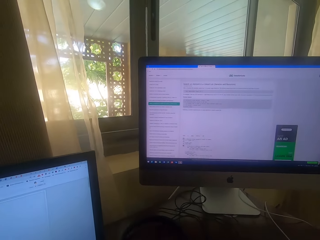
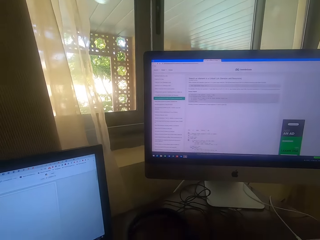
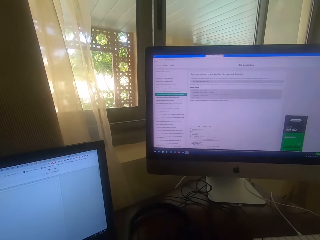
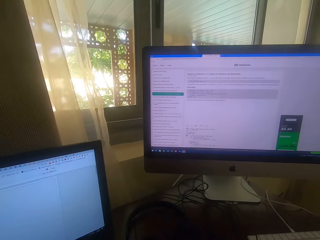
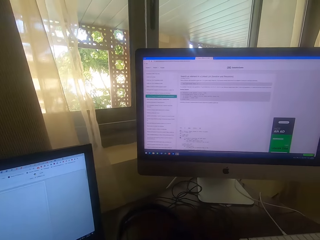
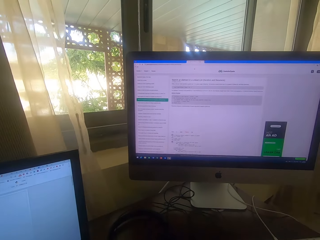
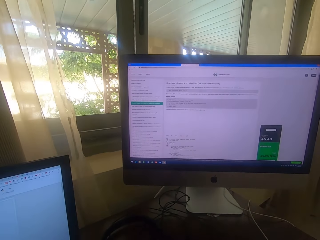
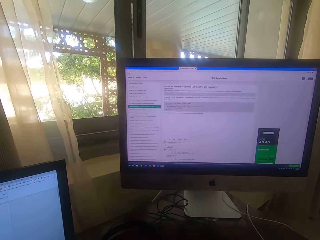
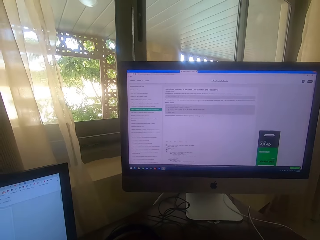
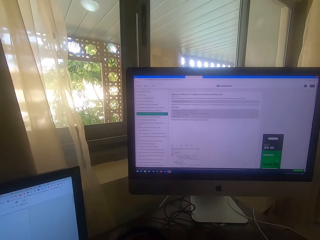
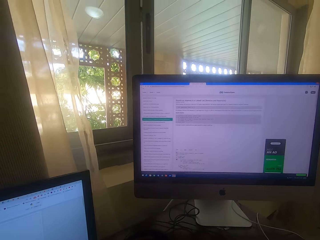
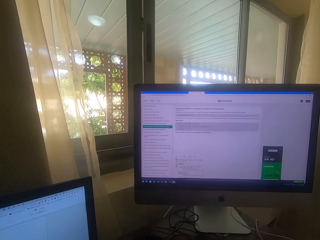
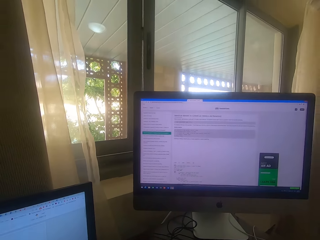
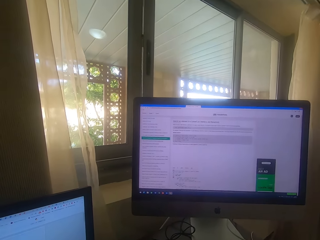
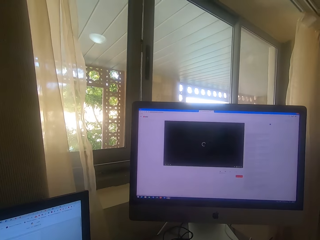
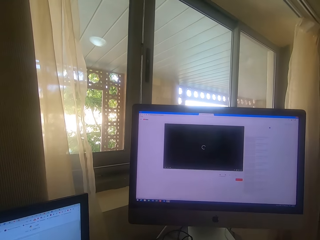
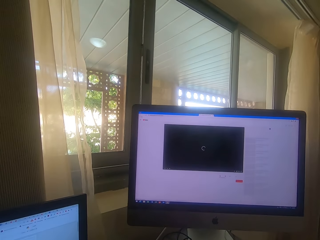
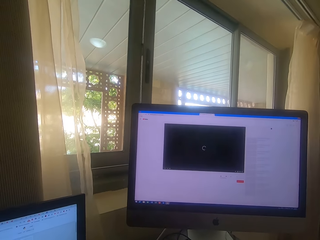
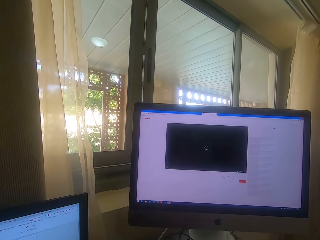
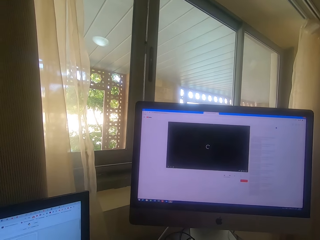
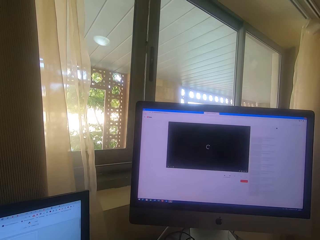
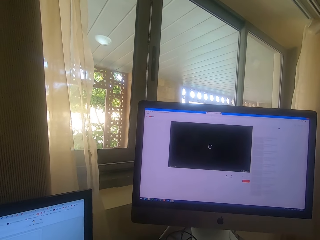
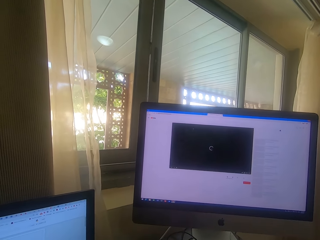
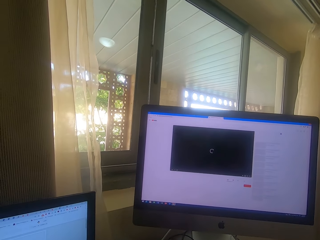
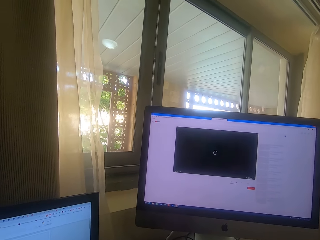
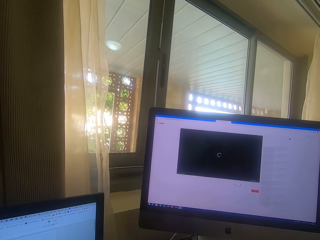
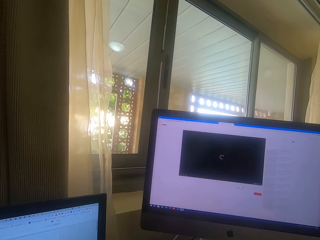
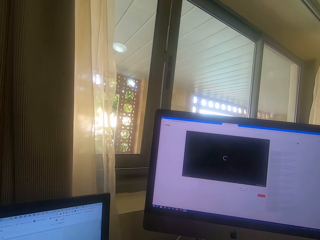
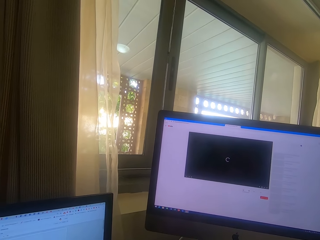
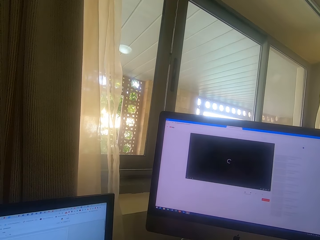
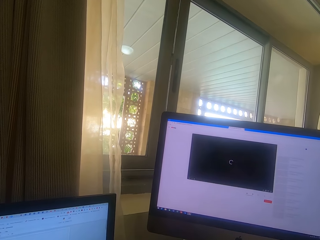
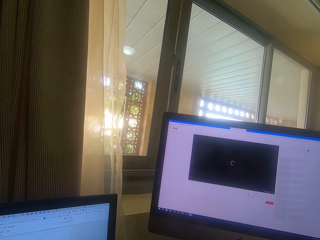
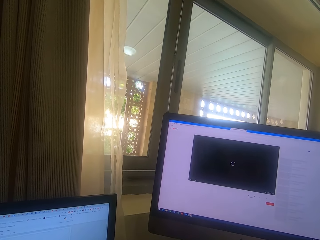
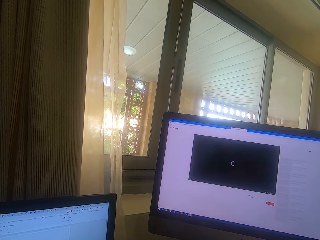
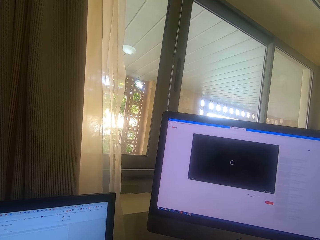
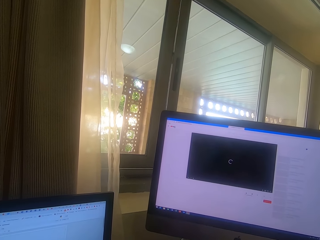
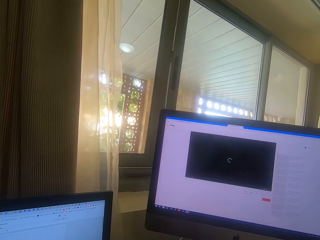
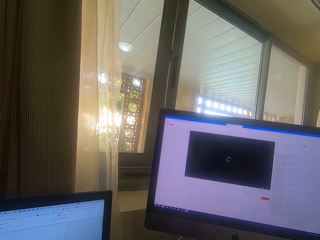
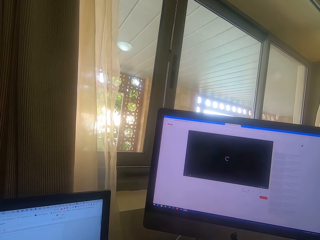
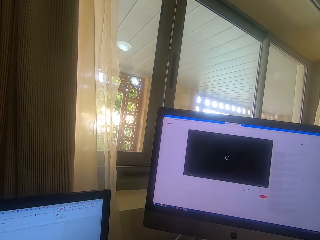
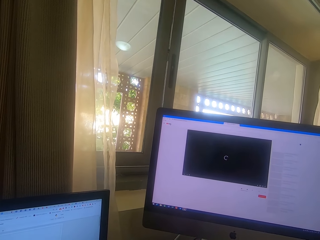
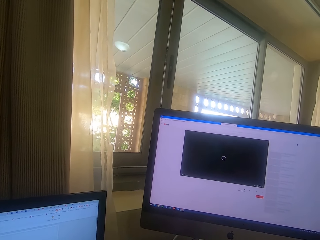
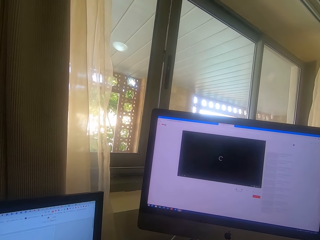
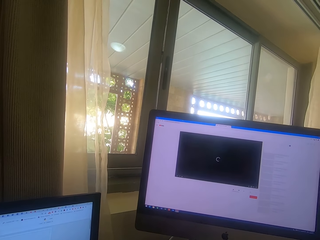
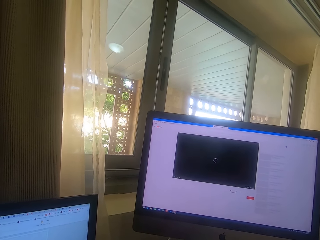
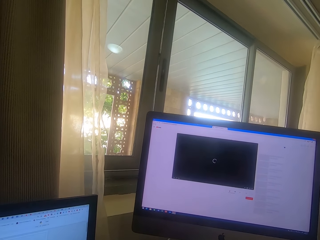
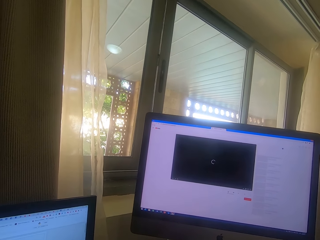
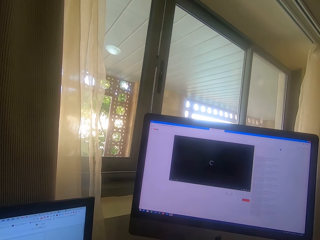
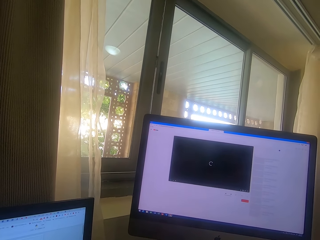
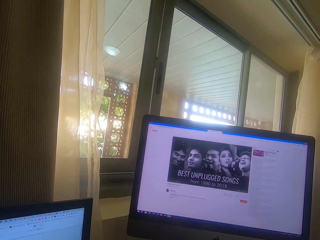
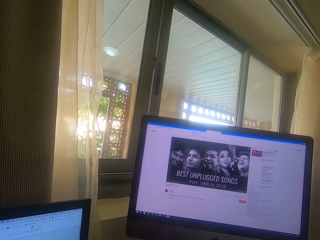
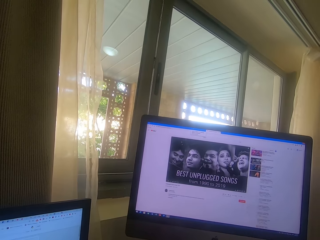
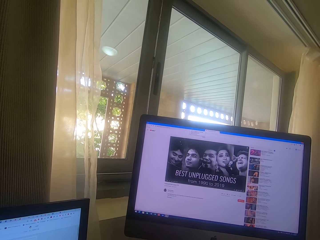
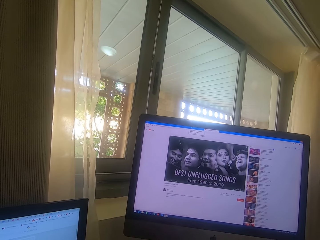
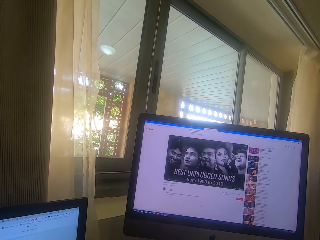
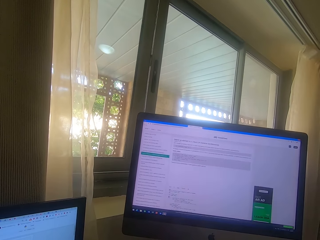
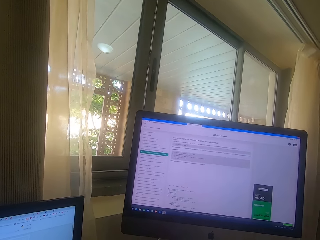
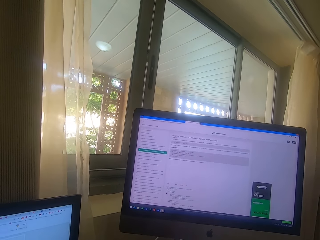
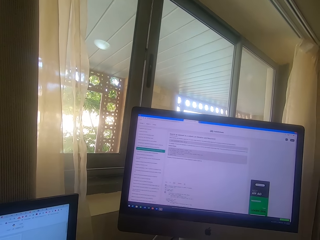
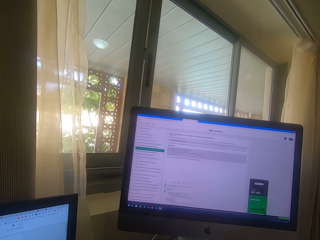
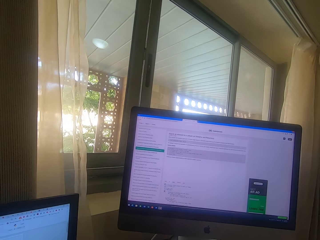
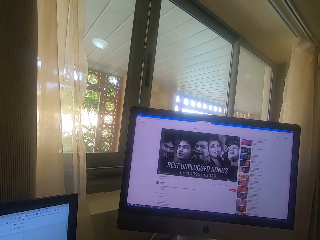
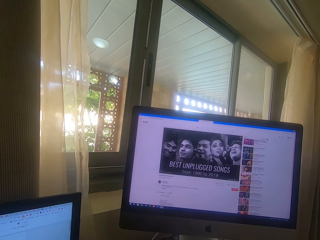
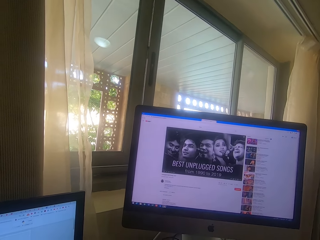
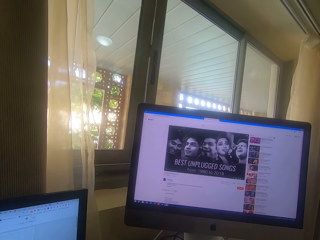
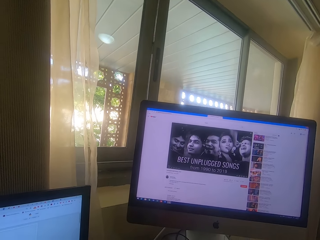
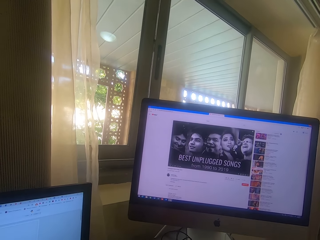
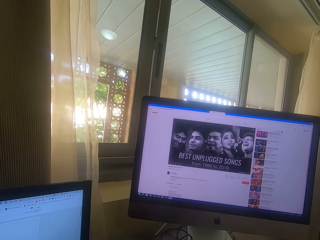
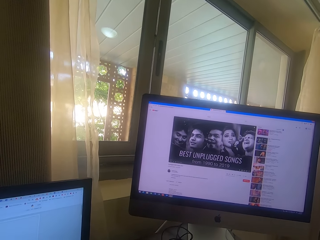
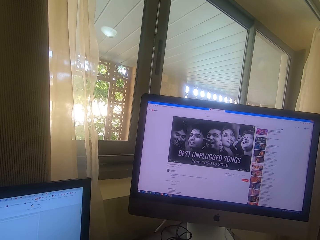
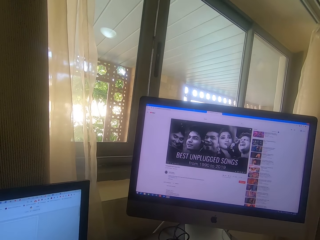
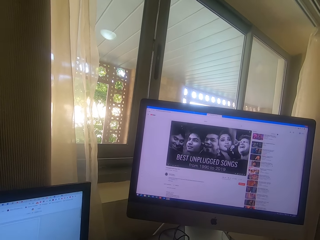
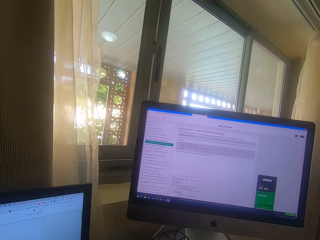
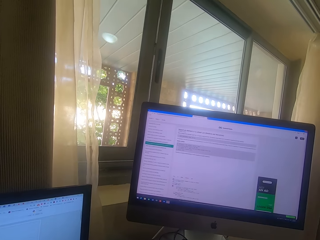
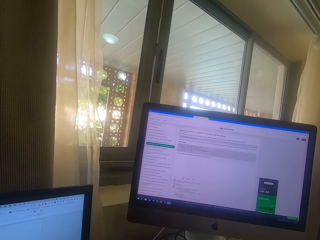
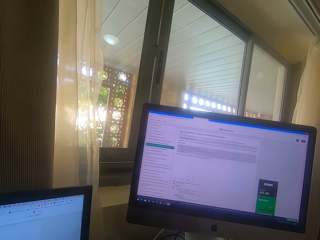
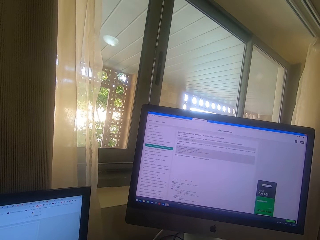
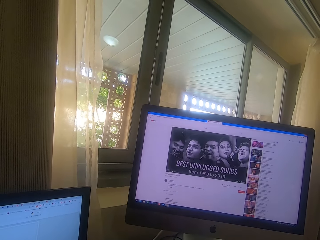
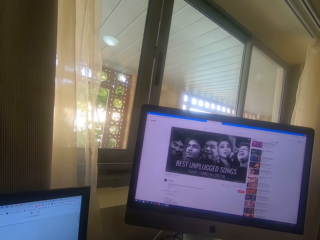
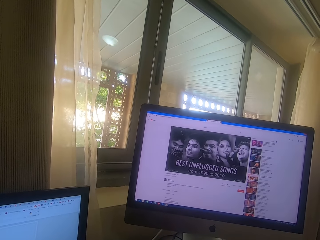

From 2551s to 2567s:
The camera wearer looks at the computer. They look around. They operate the computer. They operate the desktop computer.

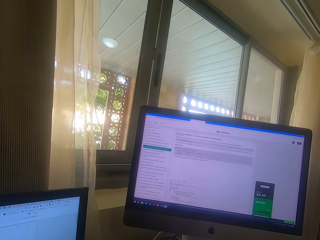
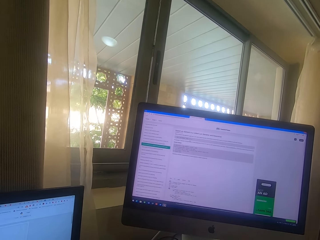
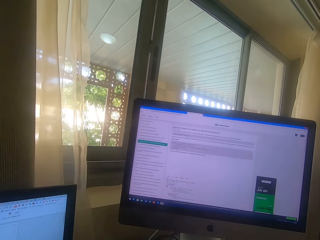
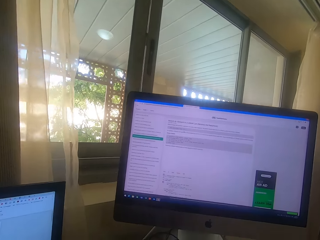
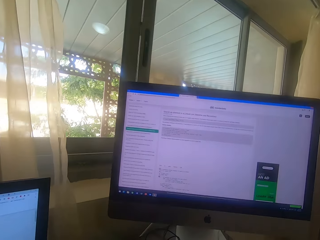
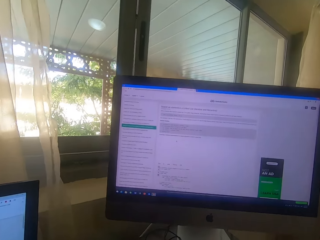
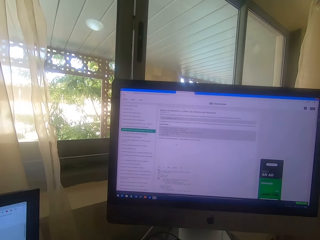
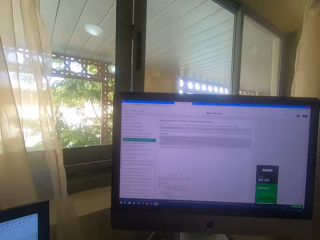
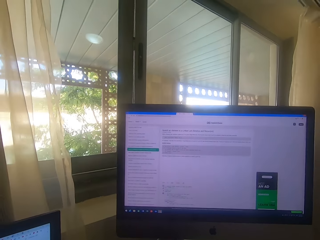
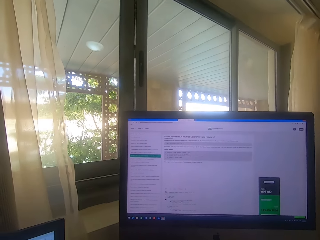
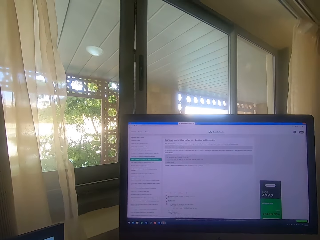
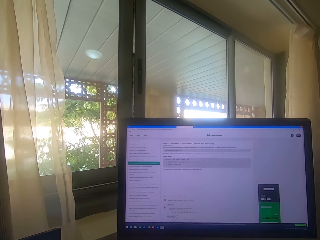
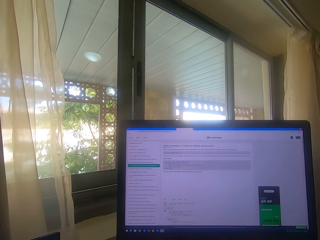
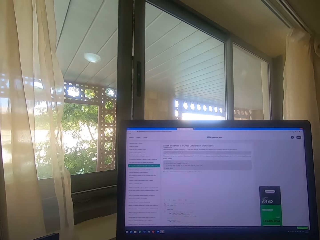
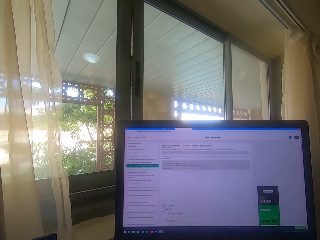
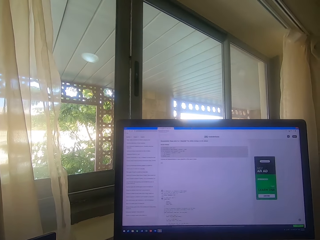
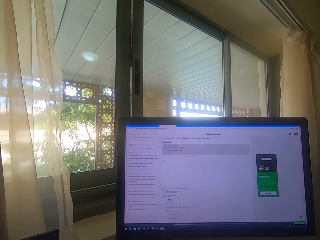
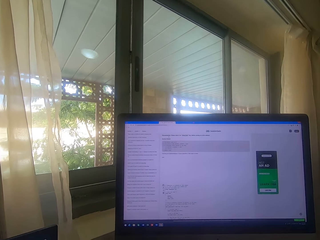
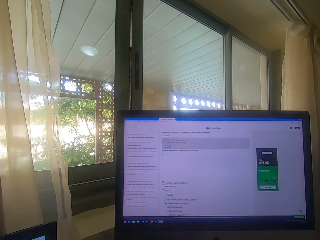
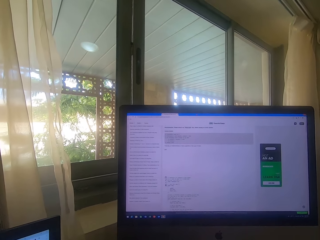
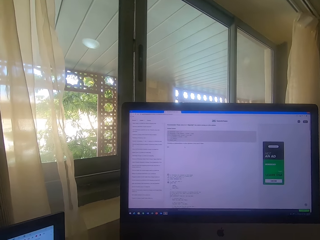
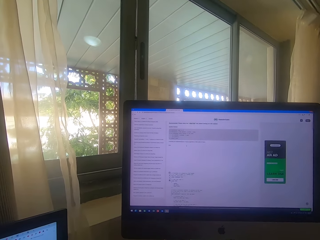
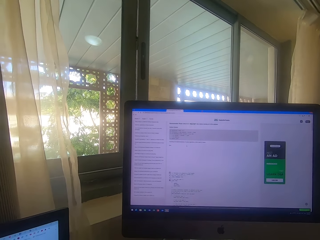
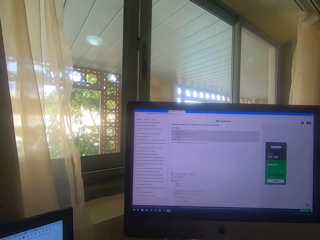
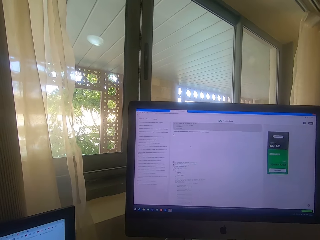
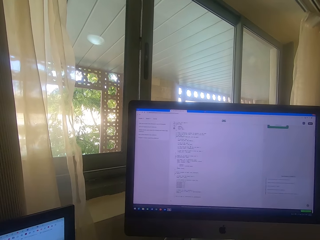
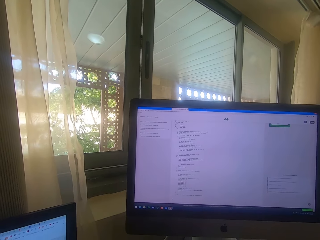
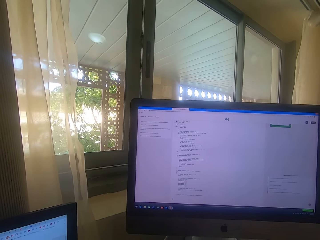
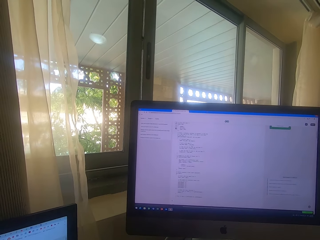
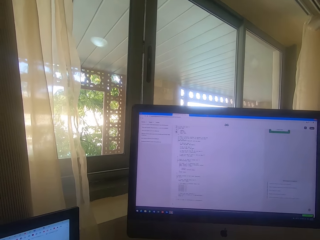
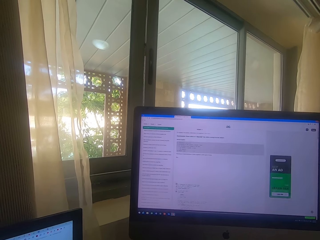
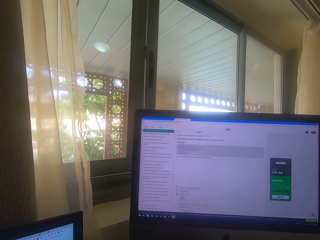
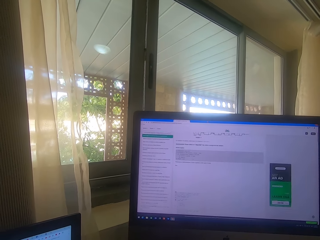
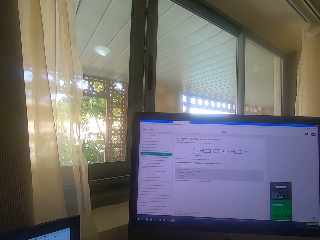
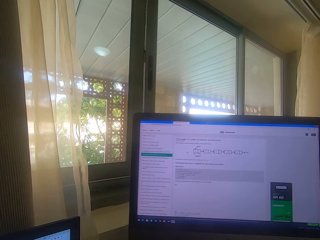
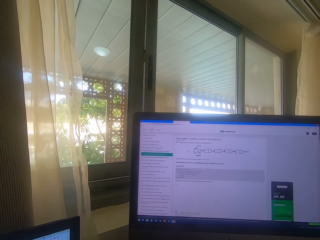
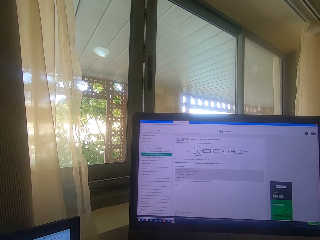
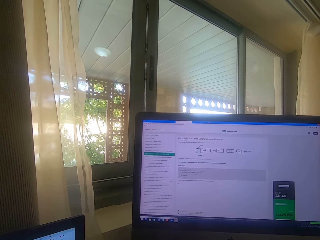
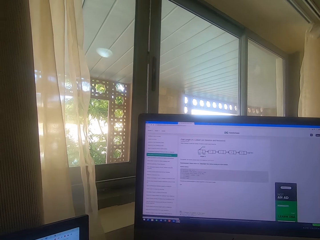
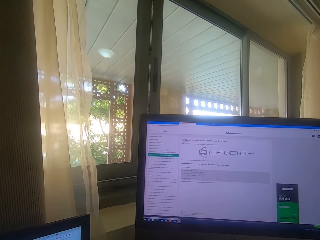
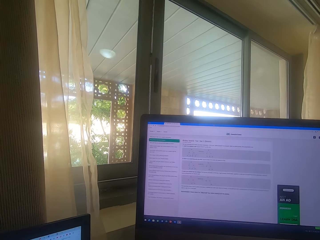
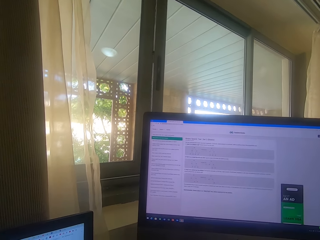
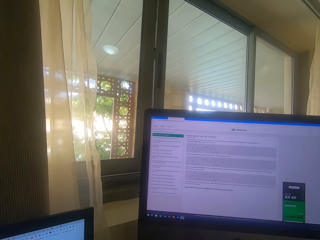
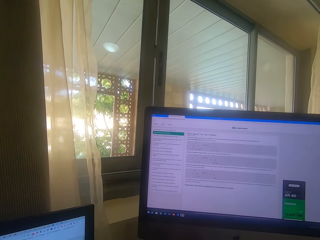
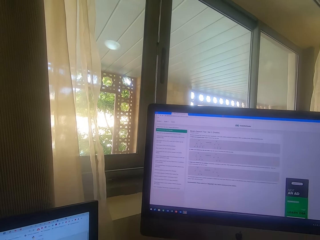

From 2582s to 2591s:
The camera wearer moves around. They look at the computer. They operate the desktop computer.
